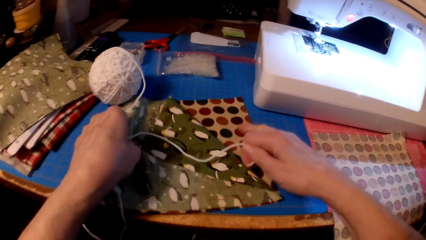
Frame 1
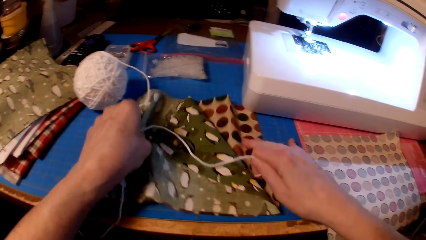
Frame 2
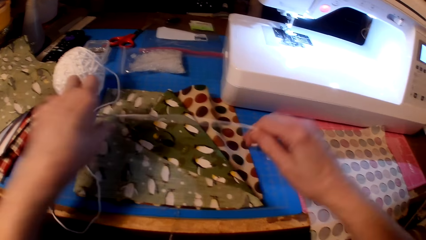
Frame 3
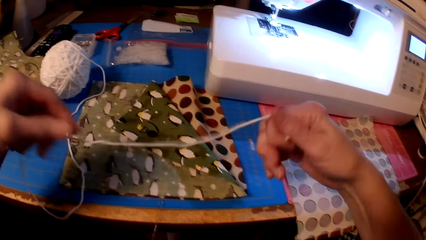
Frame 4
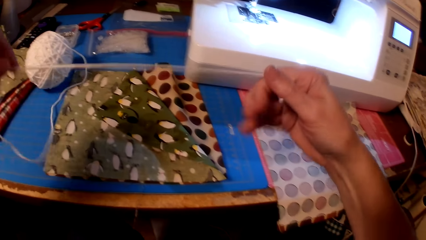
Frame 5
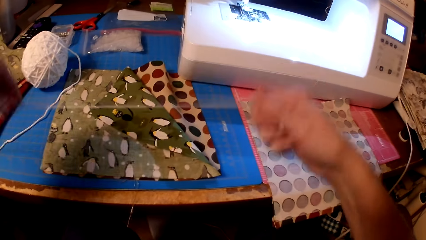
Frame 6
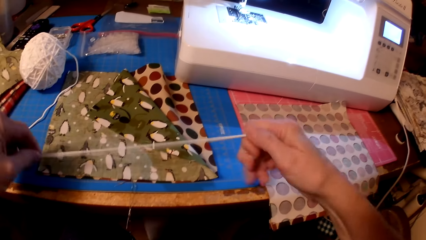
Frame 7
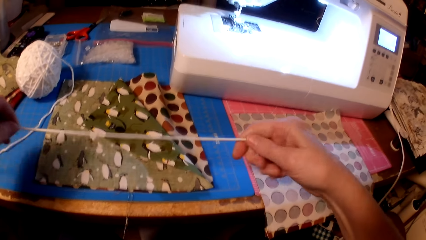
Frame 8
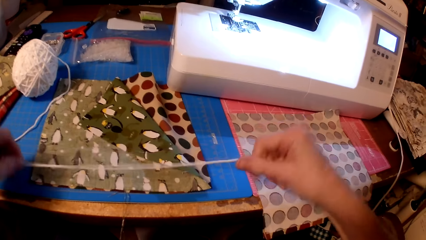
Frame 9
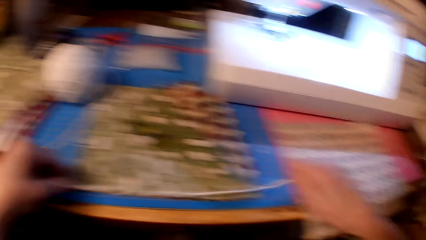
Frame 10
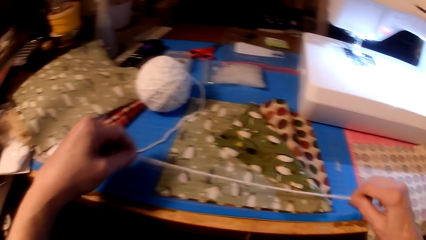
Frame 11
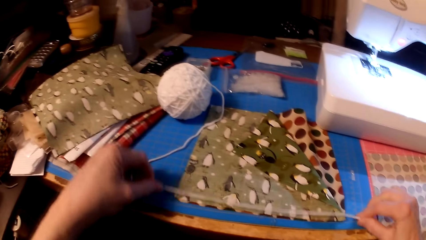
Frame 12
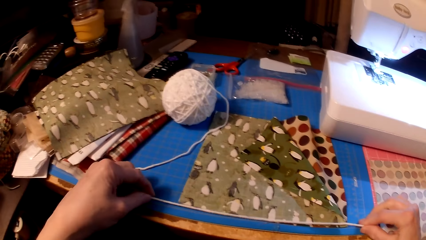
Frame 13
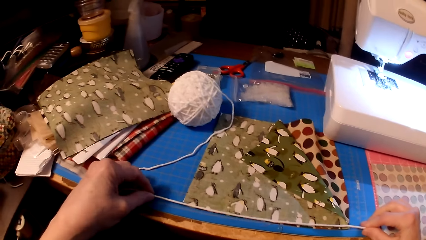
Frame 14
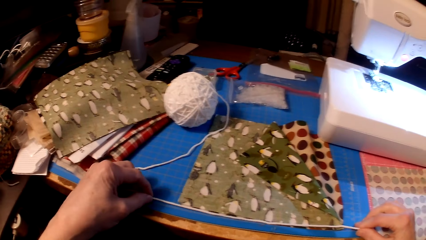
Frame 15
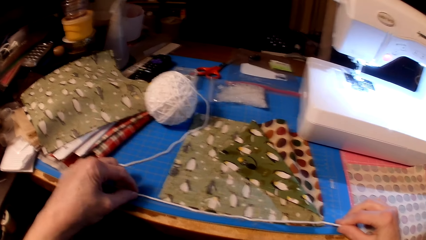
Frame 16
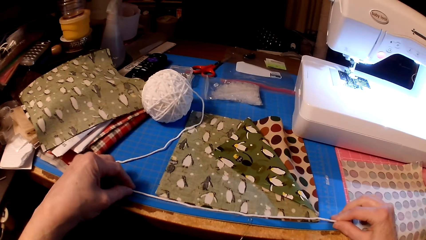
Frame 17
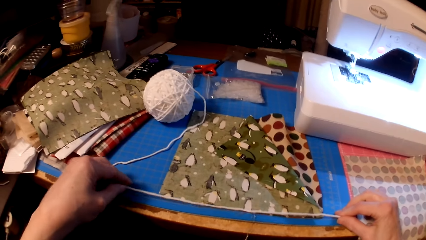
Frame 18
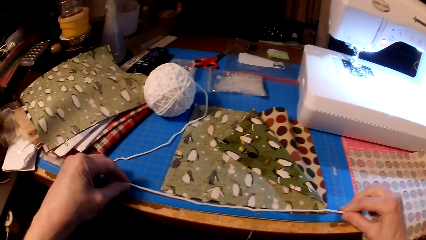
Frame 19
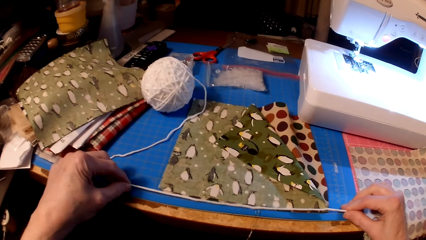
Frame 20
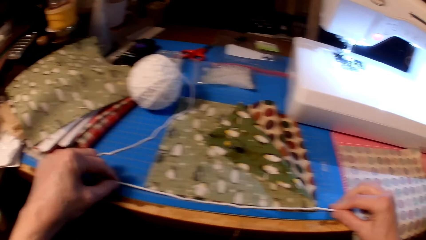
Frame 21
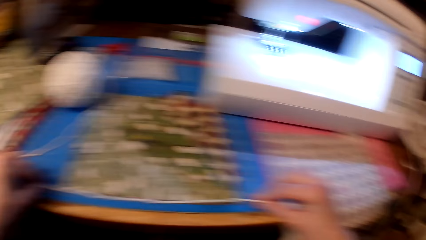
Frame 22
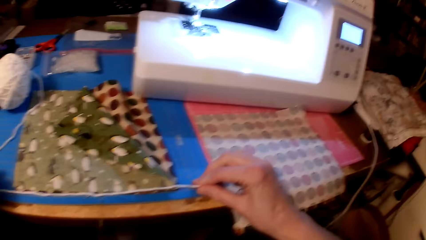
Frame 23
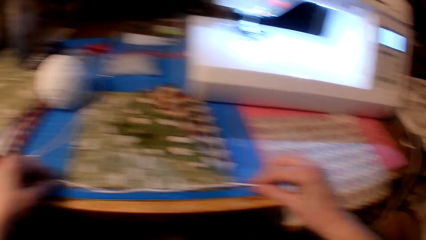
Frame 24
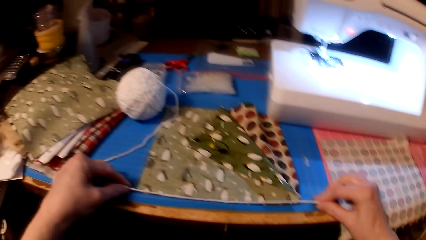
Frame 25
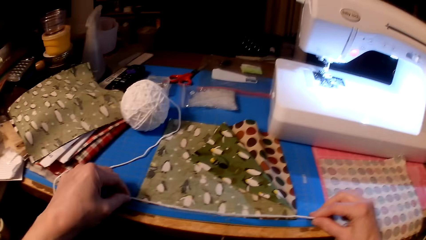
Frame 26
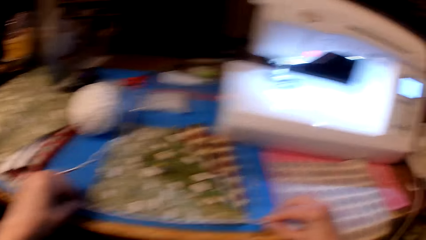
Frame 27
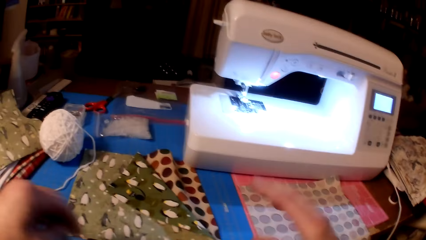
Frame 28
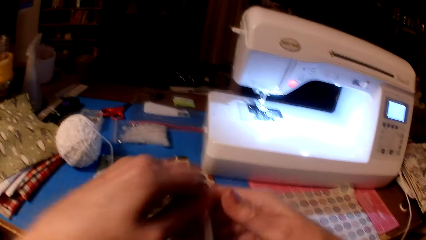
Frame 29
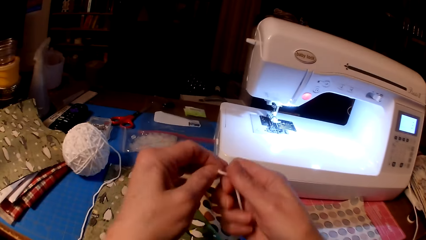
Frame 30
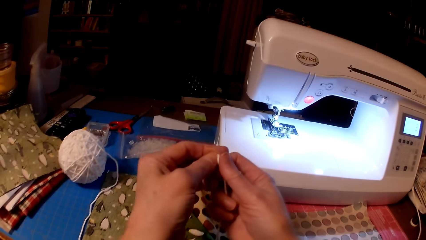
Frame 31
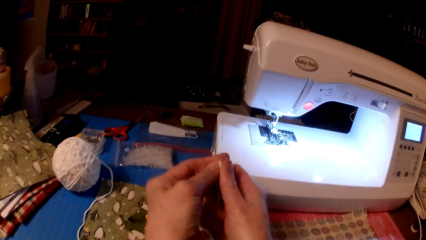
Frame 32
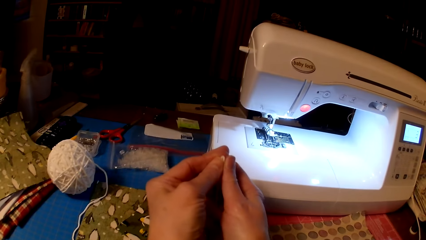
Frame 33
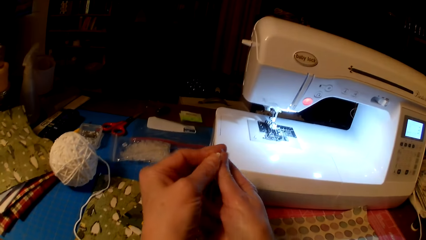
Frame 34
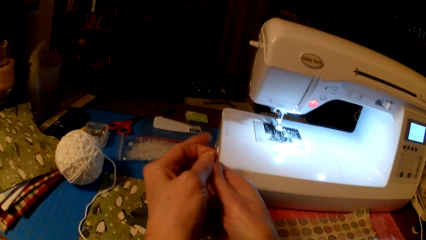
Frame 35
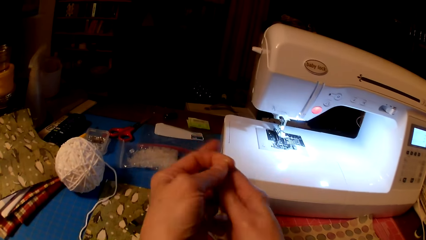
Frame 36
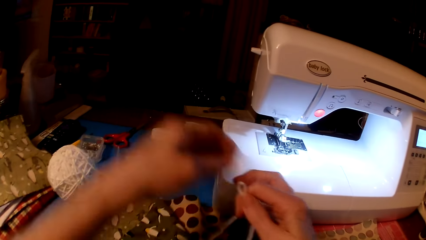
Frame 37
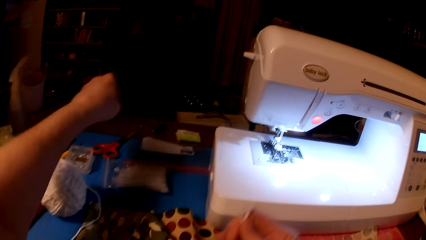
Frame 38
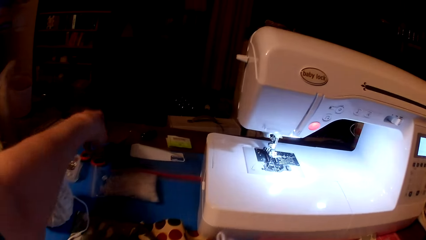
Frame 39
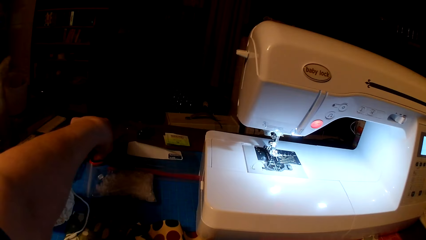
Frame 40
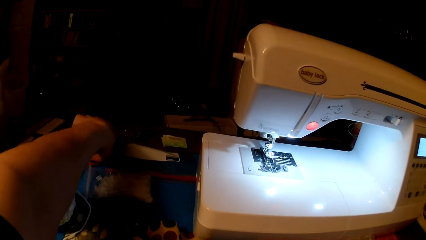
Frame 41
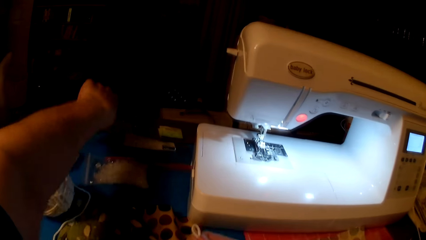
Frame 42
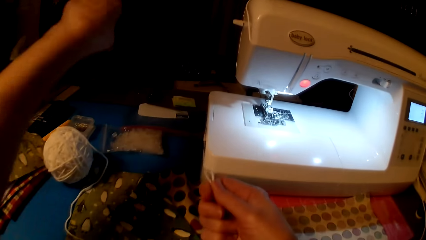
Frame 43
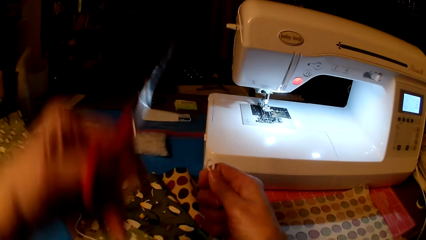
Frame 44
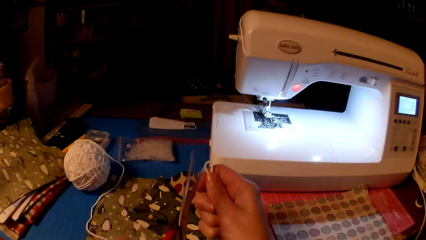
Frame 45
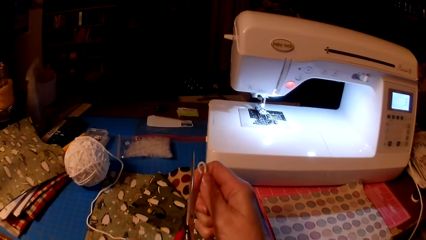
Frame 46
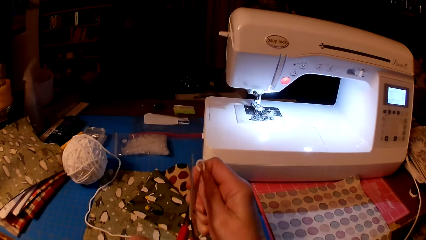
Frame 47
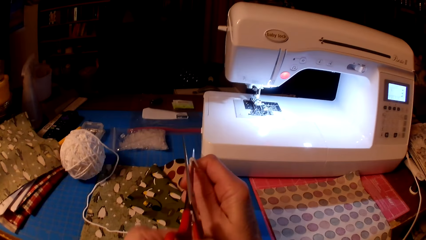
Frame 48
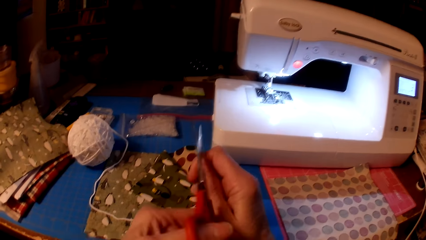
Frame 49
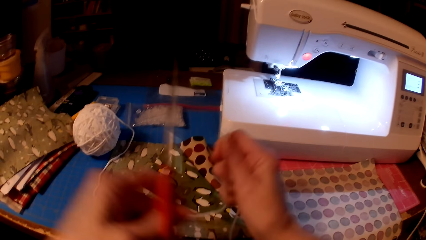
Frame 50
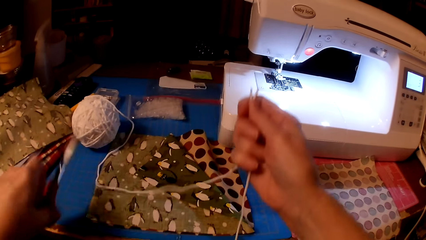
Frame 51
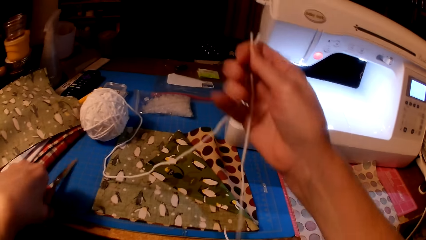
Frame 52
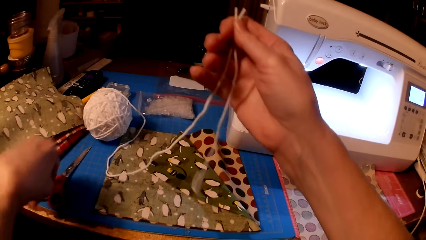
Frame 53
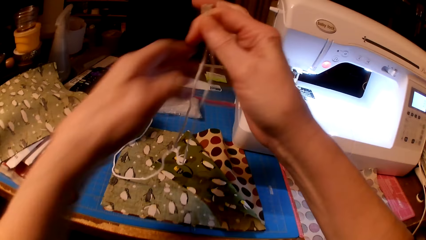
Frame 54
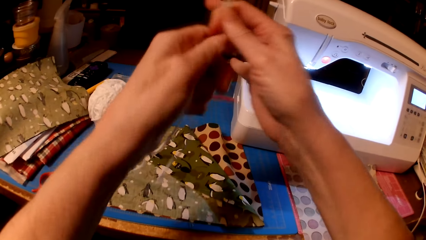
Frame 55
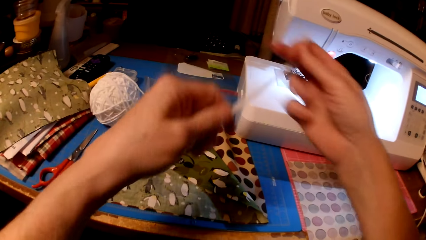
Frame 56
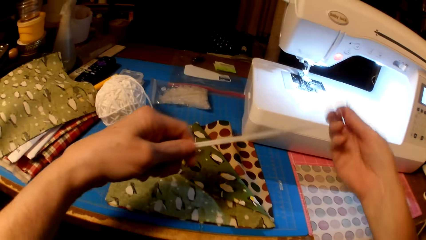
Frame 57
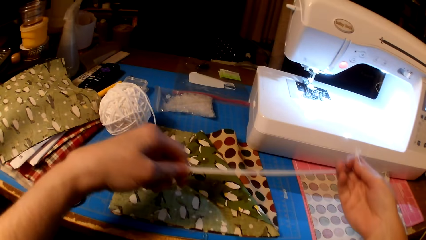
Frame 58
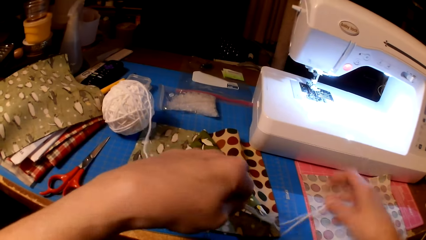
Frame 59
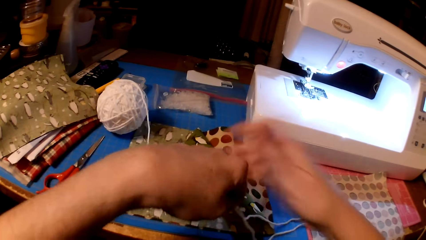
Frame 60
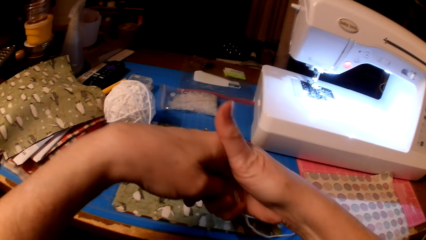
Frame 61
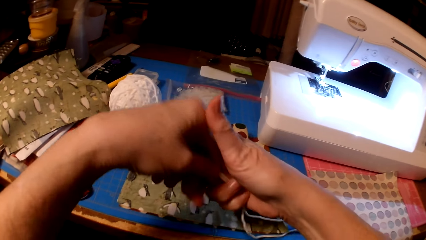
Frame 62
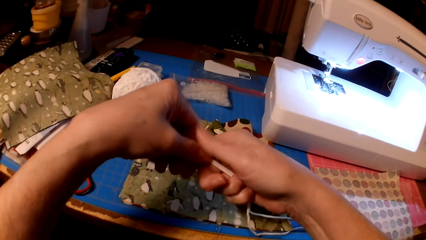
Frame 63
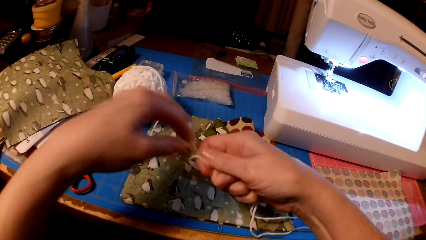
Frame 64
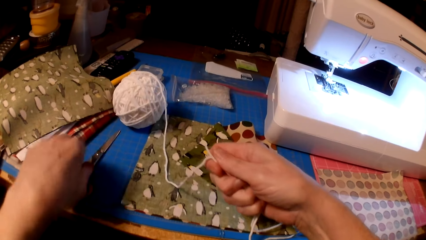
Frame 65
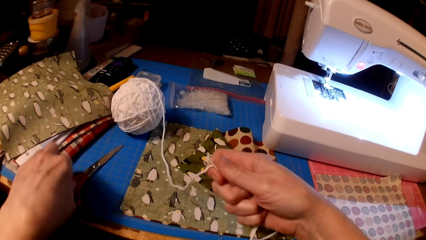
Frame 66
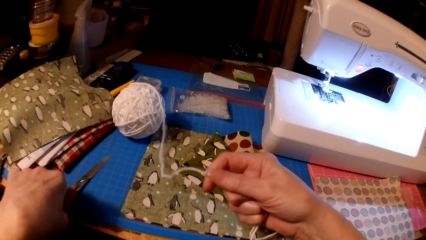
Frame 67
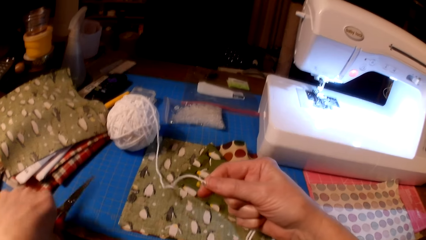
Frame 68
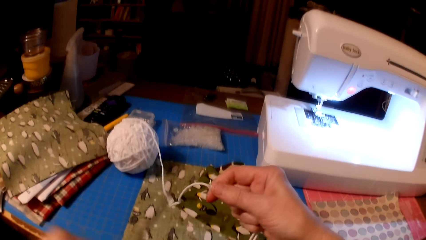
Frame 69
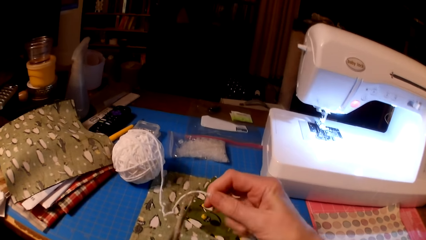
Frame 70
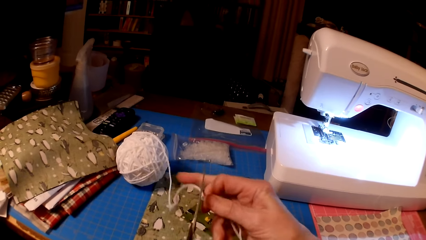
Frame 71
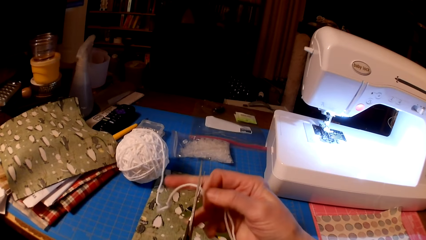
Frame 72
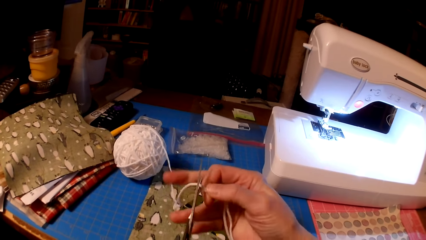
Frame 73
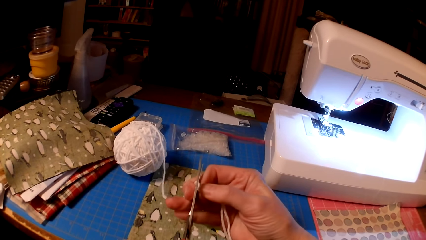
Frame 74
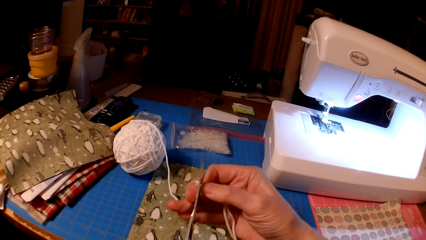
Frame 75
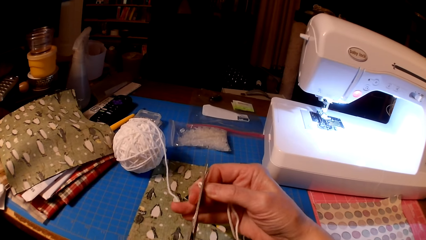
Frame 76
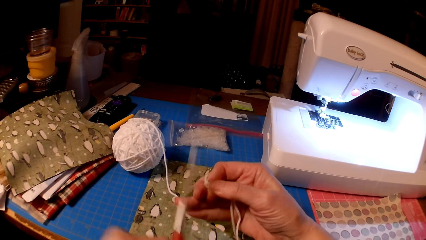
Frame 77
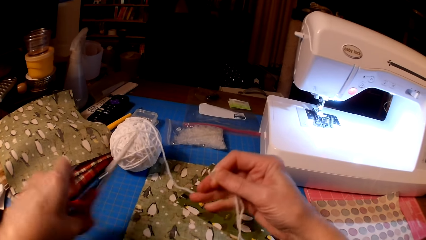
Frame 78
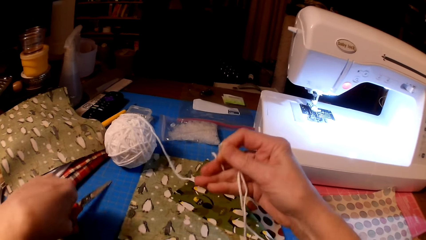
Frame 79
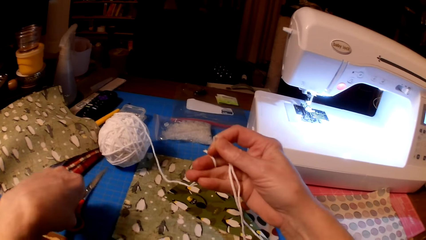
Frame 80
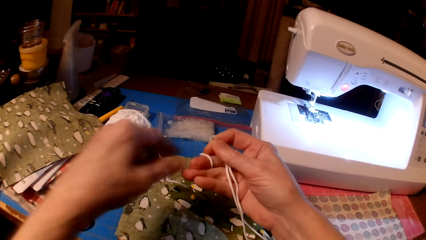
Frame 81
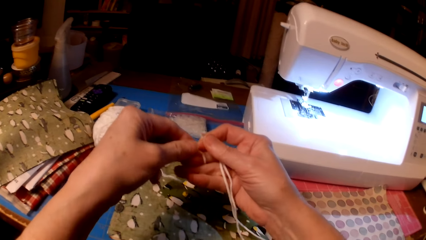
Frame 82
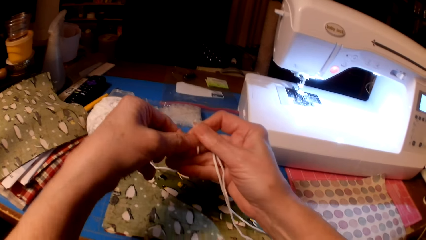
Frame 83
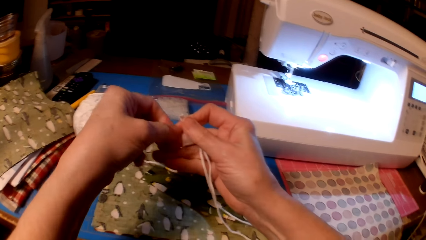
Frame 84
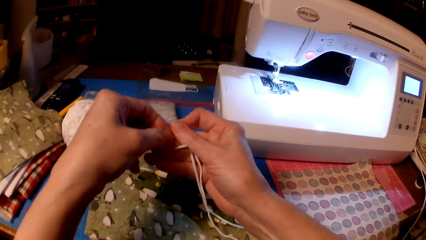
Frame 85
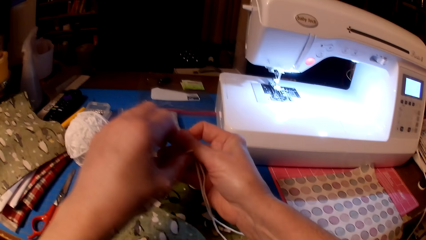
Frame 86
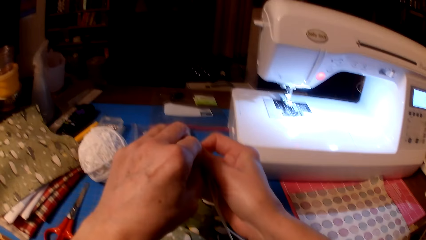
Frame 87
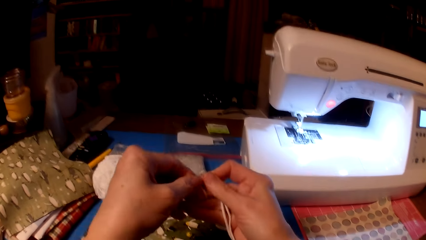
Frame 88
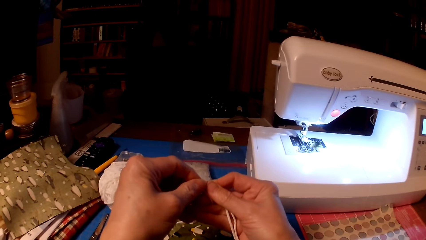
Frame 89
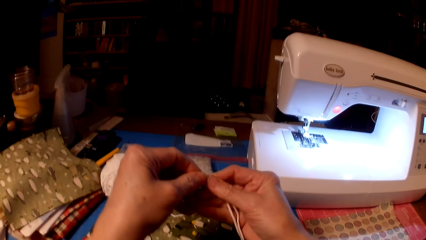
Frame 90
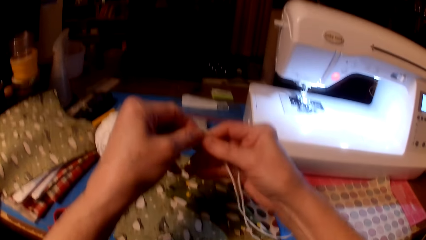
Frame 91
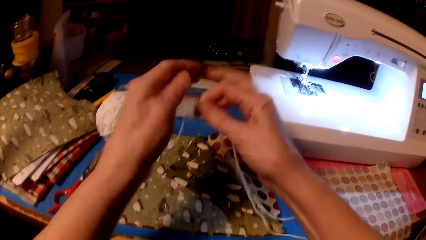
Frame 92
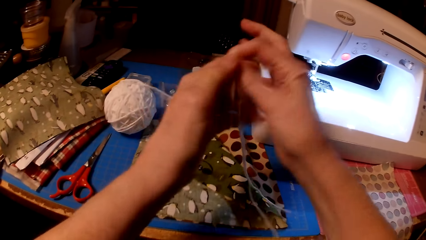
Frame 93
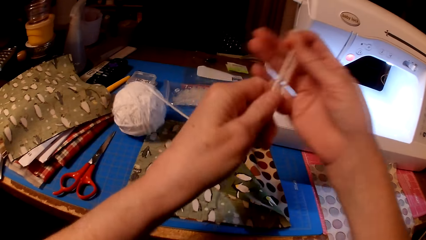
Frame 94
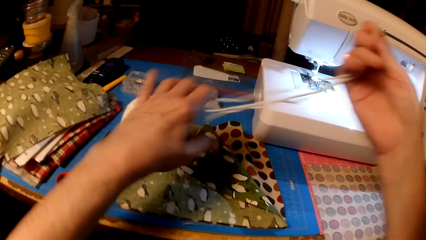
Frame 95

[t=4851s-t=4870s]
The camera wearer measures the fabric with the yarn. They cut the thread. They fold the yarn. They pick up the scissors. They cut the yarn. They put the scissors on the table. They pick up the scissors. They cut the yarn. They hold the yarn.
